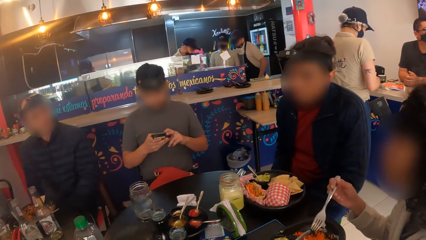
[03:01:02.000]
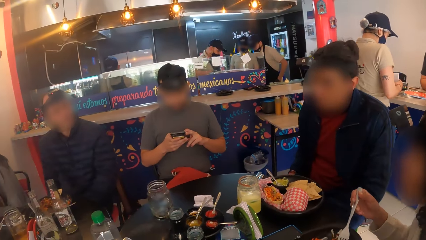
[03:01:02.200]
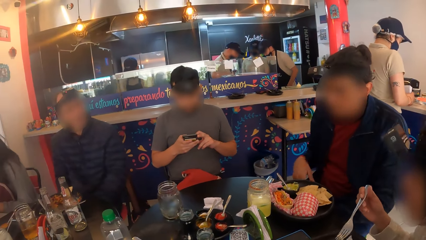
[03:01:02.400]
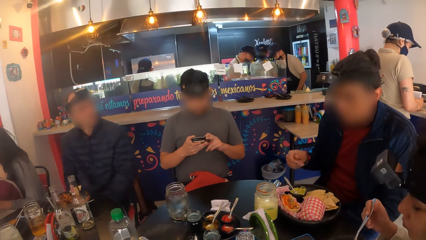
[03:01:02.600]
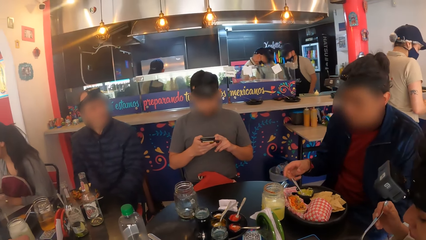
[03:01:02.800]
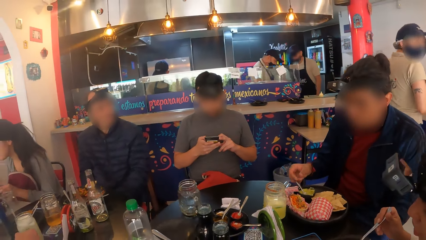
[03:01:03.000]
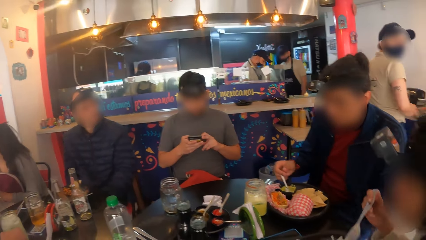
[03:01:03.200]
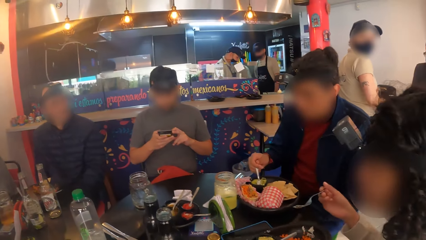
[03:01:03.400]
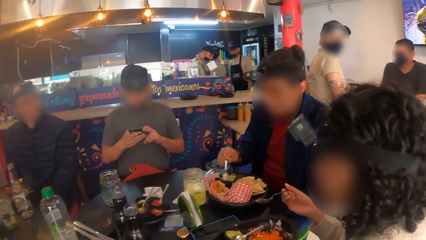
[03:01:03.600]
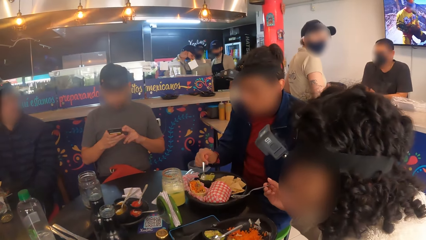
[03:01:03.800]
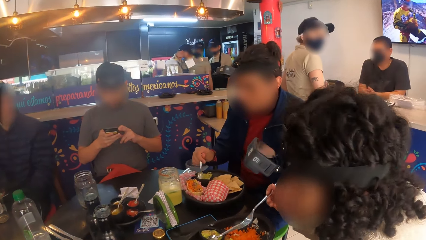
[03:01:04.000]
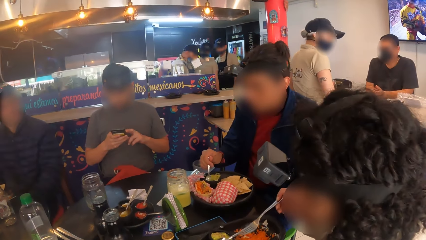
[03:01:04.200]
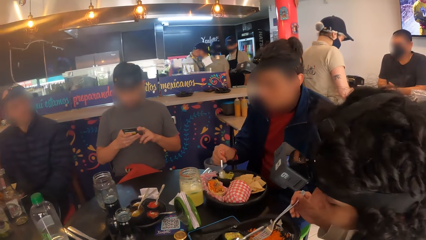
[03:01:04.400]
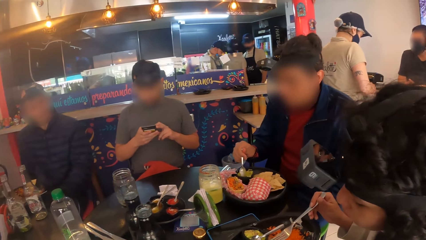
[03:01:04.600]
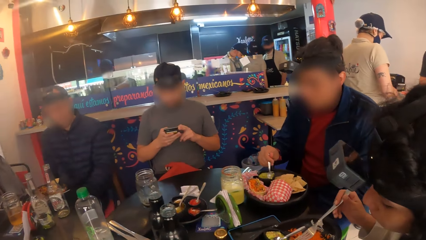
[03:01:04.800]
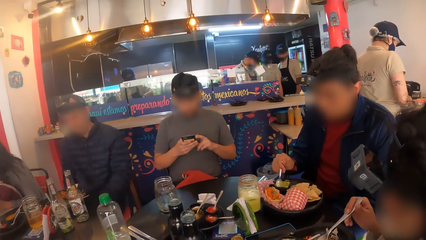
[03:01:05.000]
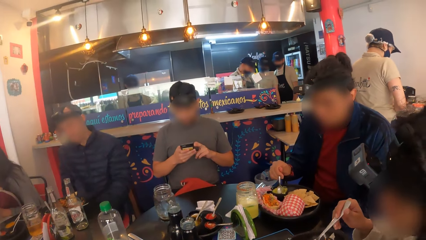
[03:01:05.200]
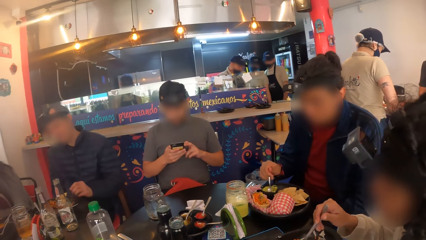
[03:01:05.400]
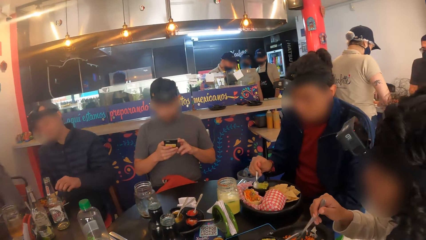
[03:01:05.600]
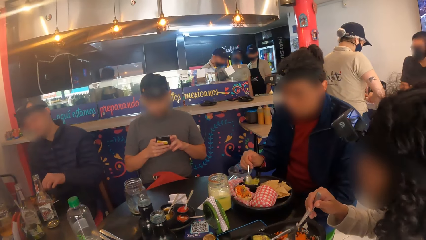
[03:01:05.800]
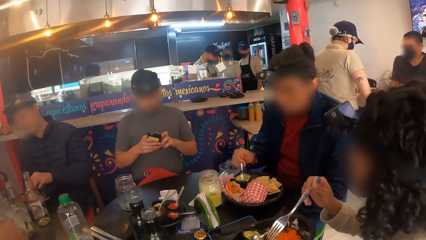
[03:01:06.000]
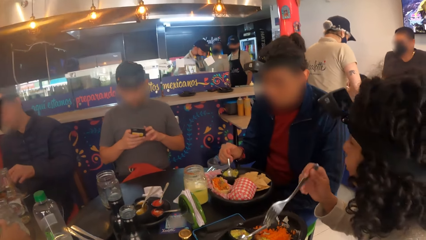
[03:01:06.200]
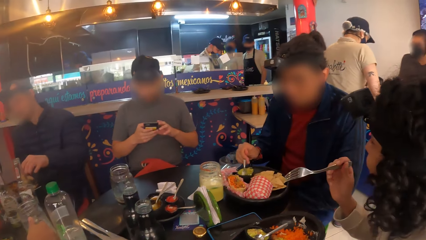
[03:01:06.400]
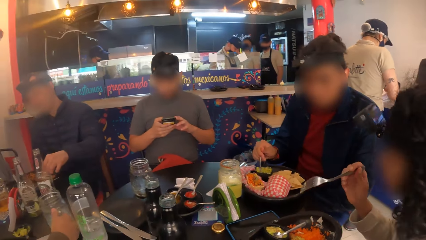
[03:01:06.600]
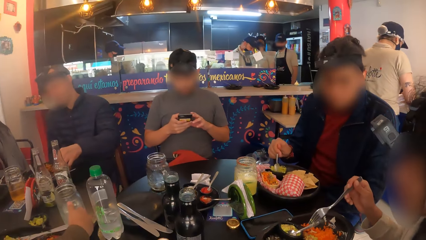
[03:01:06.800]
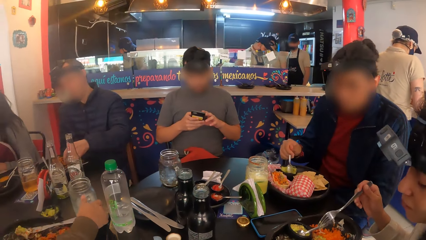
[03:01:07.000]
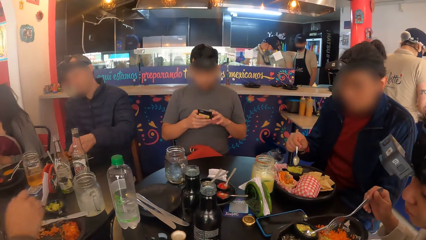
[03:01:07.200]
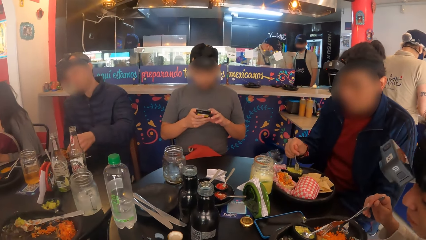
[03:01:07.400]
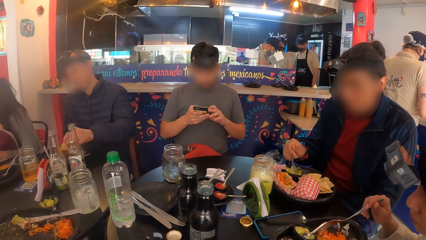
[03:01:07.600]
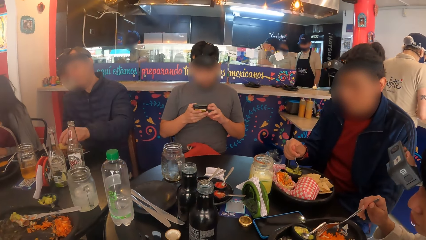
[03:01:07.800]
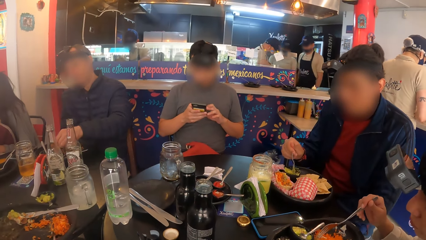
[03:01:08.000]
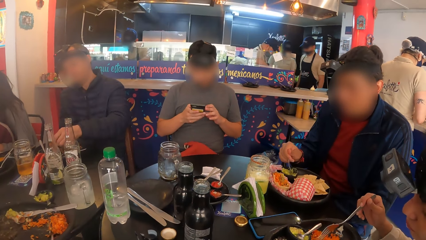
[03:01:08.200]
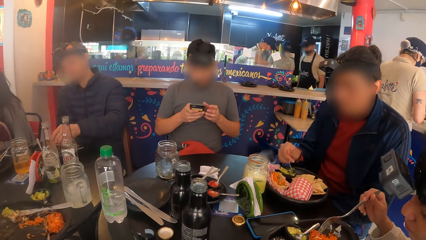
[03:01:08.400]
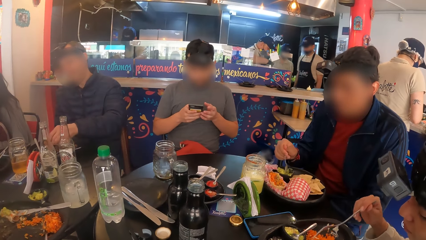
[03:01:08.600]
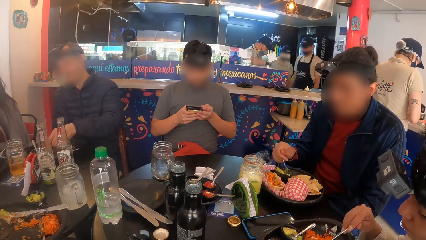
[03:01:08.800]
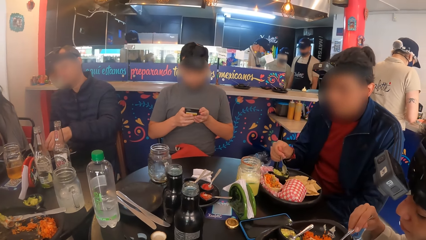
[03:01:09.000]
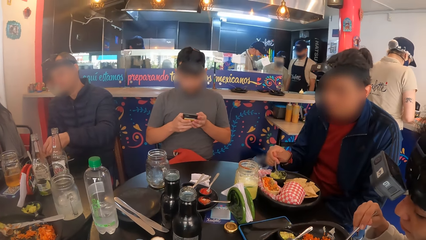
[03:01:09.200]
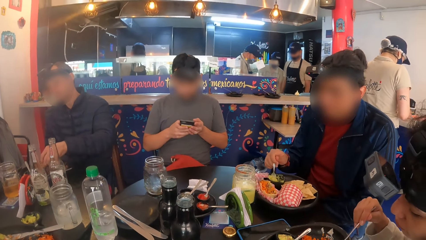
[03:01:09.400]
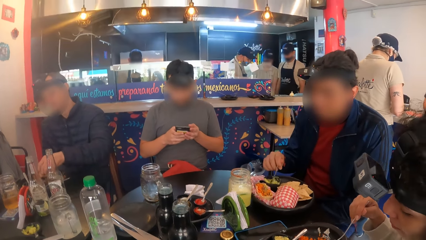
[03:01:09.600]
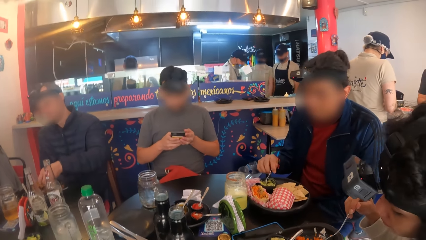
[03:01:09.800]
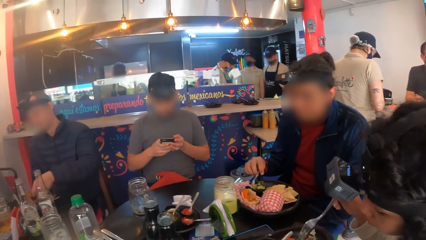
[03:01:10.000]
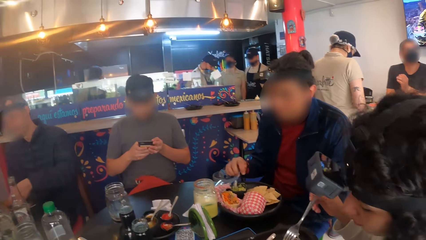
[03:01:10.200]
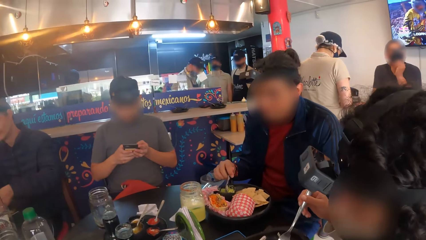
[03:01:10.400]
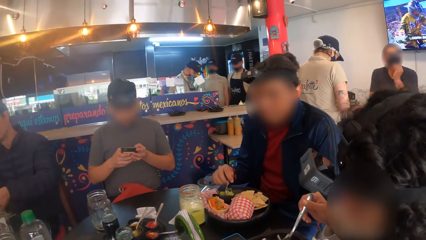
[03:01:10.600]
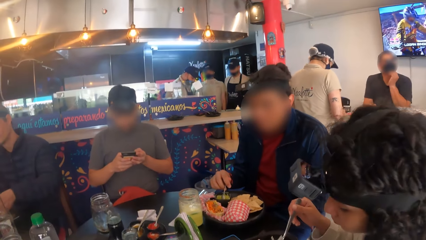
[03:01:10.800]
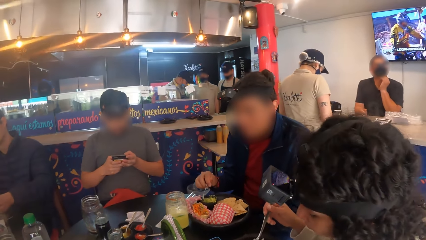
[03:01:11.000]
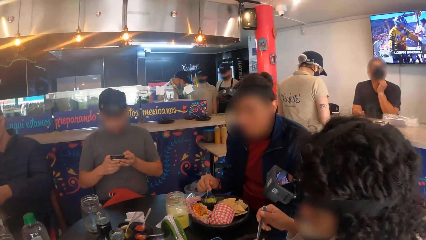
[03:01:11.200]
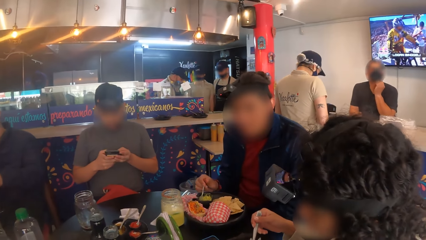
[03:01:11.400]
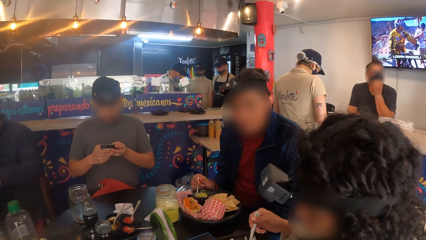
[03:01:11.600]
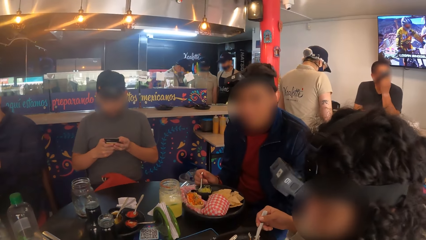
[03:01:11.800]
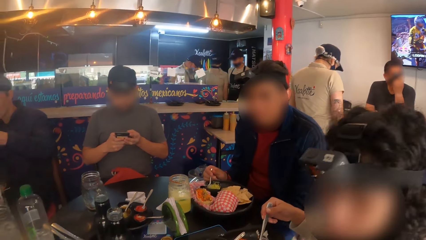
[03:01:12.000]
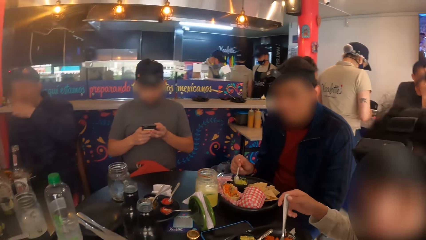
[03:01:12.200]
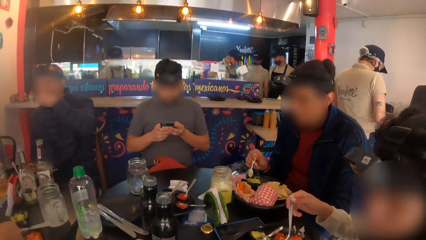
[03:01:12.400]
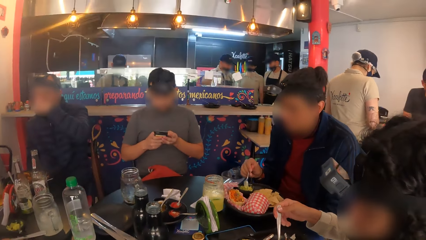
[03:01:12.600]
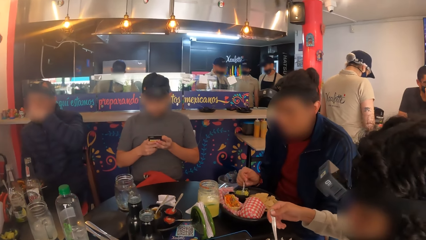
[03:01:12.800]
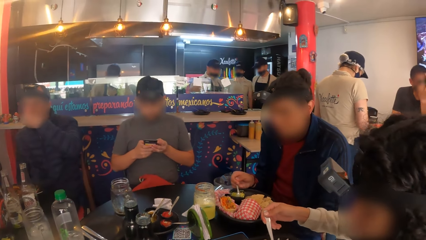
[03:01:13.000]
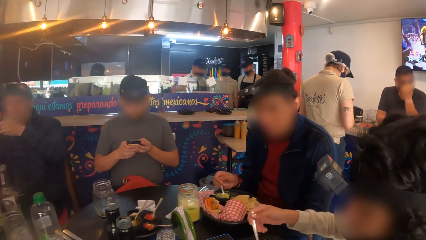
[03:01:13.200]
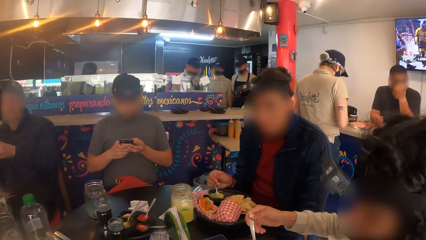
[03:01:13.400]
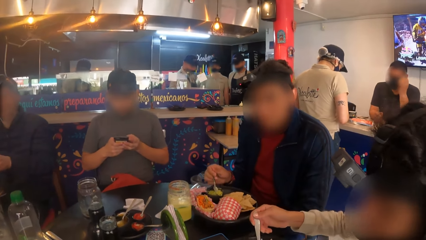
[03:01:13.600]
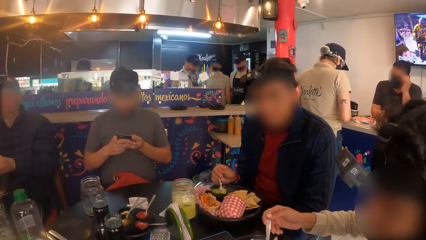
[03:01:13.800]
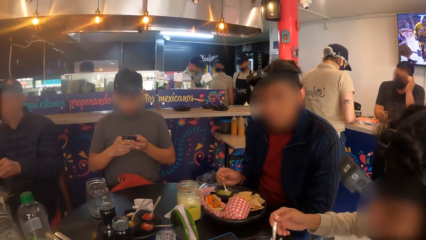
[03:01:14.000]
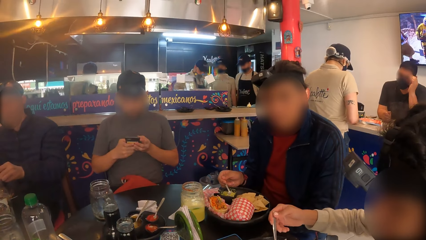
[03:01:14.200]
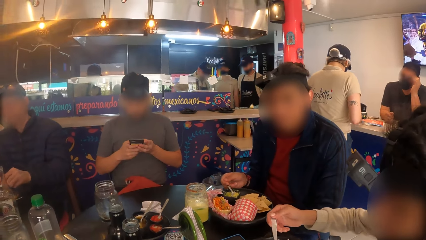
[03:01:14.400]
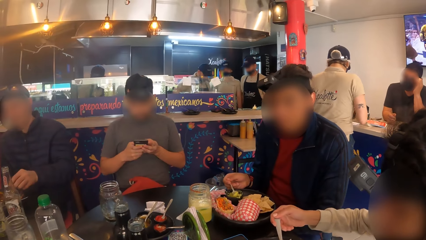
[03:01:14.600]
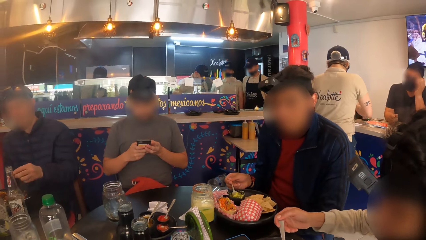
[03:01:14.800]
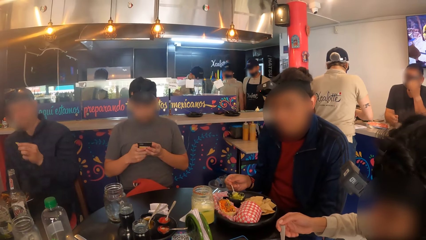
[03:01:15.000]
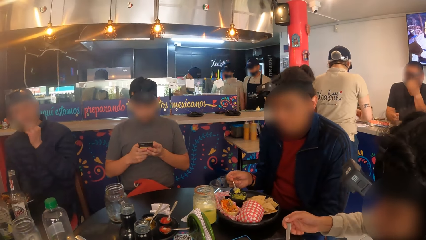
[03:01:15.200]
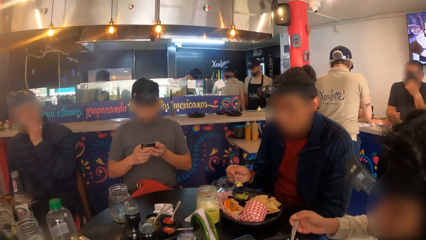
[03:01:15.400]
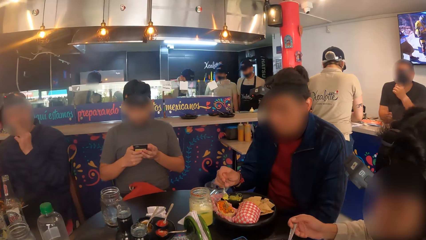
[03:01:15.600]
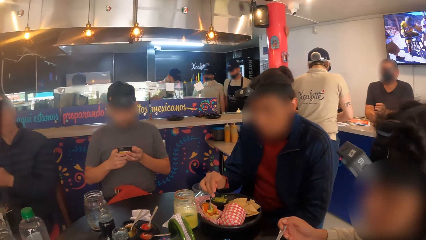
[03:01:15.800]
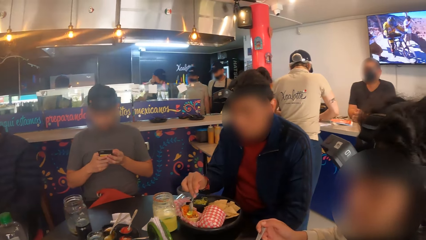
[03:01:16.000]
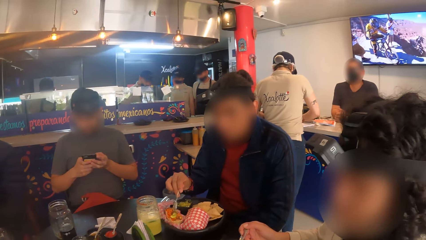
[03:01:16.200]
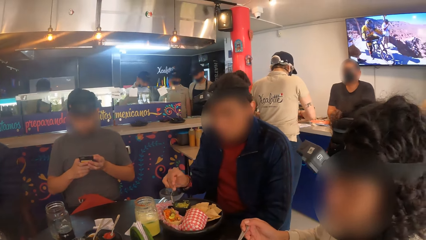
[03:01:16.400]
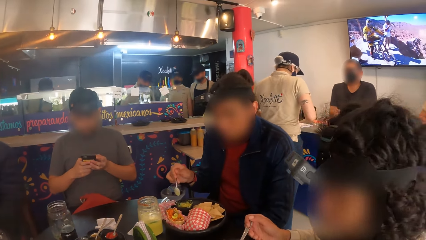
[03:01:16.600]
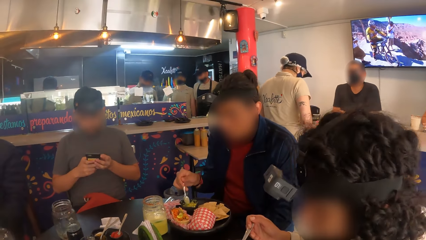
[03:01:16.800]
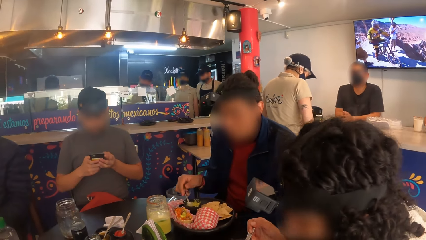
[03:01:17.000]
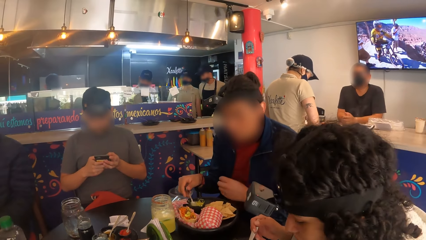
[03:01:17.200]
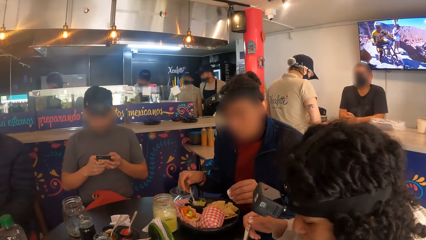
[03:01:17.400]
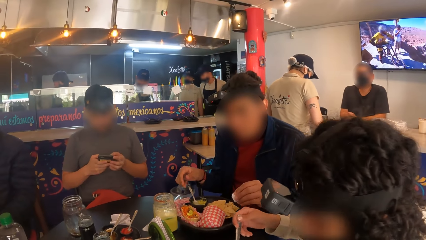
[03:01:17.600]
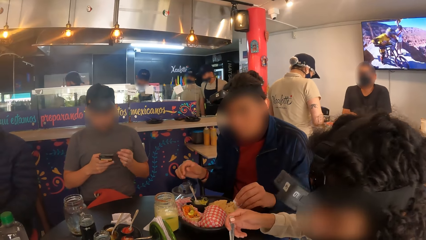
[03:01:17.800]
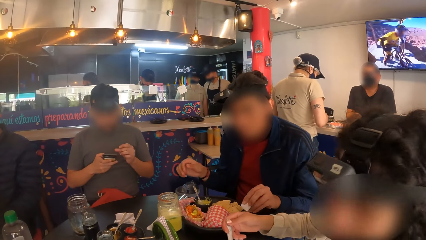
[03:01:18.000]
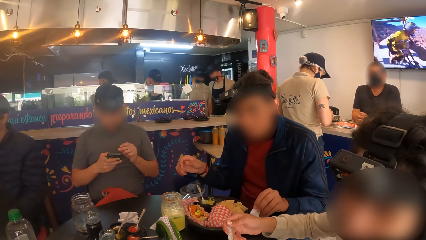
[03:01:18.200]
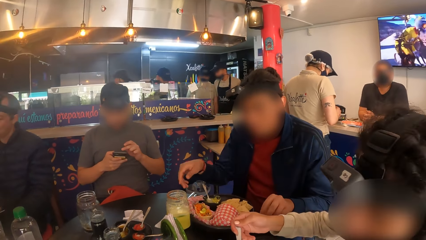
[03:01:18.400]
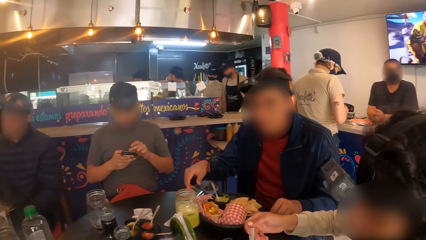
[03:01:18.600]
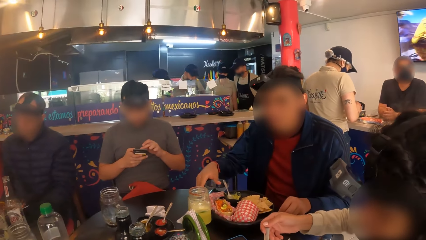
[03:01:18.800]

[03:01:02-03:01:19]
A man carries a spoon with his right hand and stirs a cream in a plate with the spoon in his right hand. The man puts the cream on a taco with his right hand and puts the spoon in the cream plate with his right hand.
